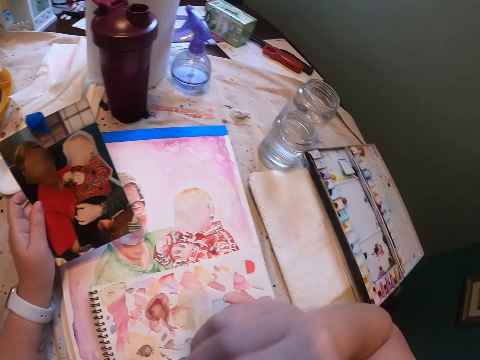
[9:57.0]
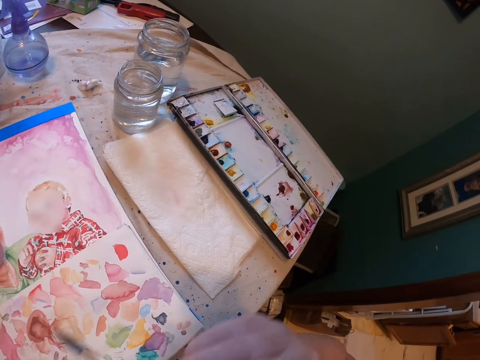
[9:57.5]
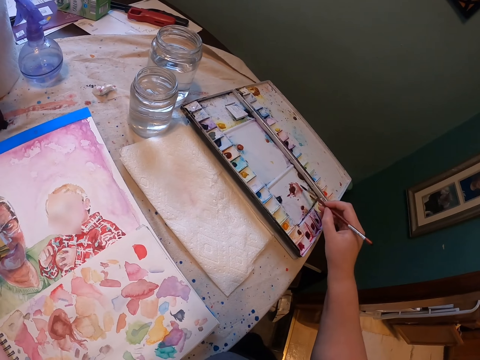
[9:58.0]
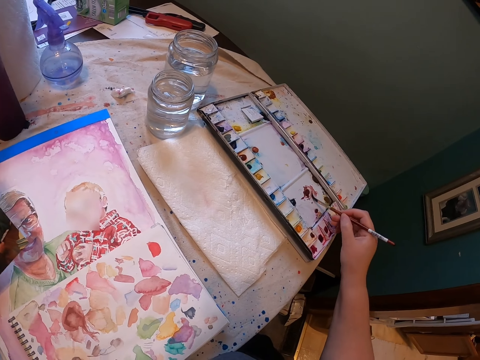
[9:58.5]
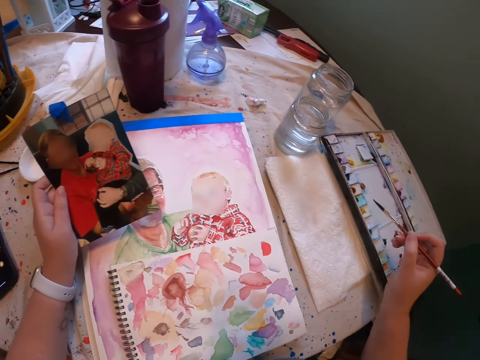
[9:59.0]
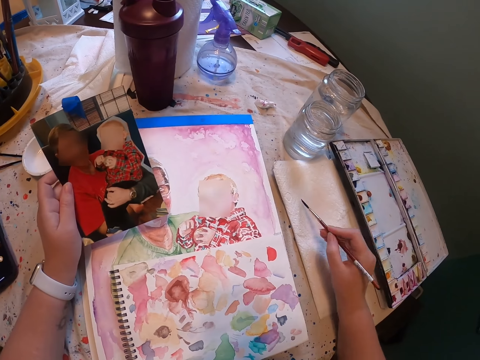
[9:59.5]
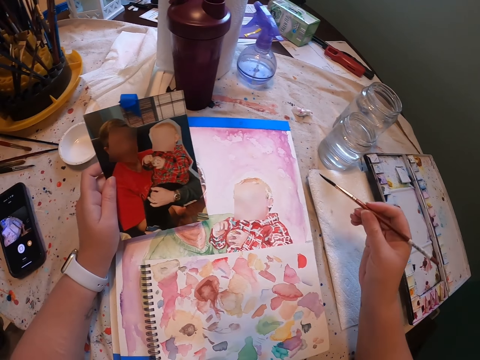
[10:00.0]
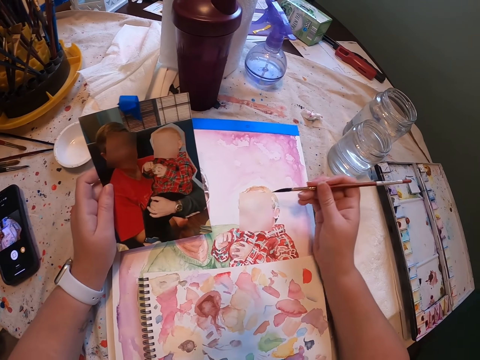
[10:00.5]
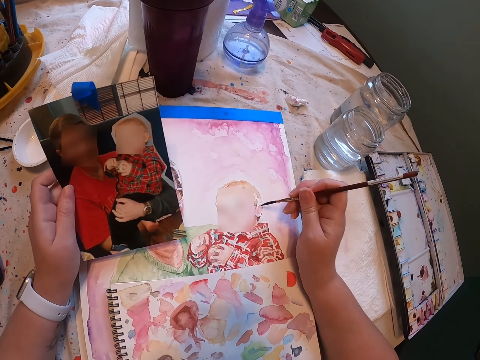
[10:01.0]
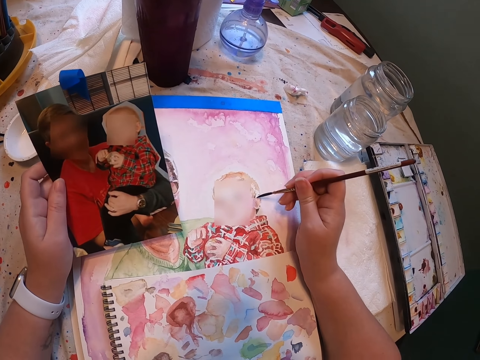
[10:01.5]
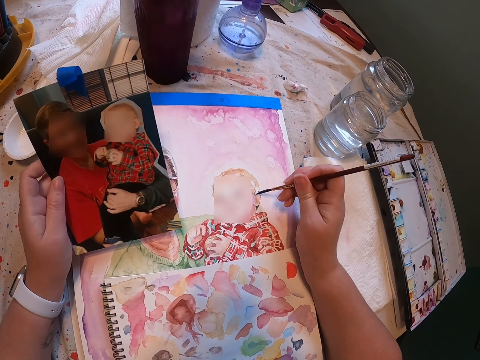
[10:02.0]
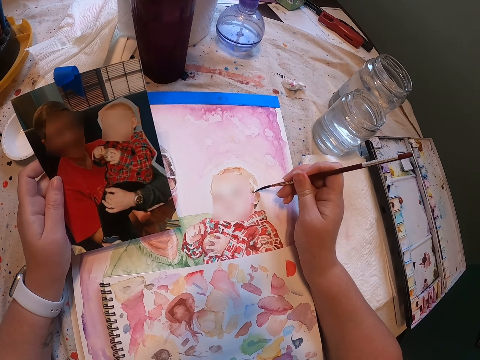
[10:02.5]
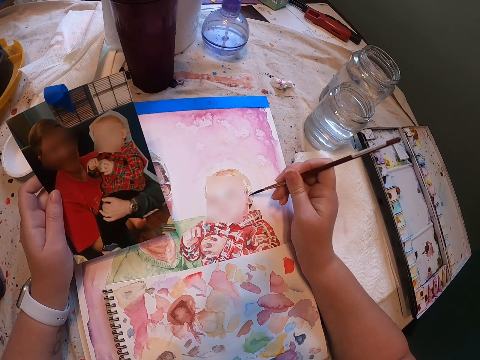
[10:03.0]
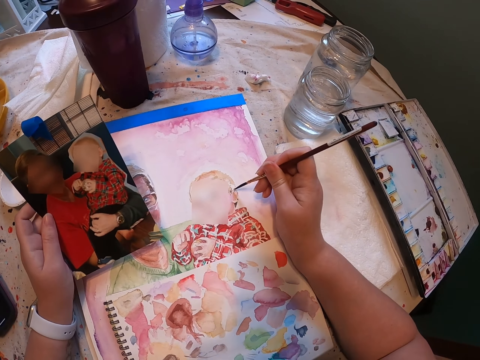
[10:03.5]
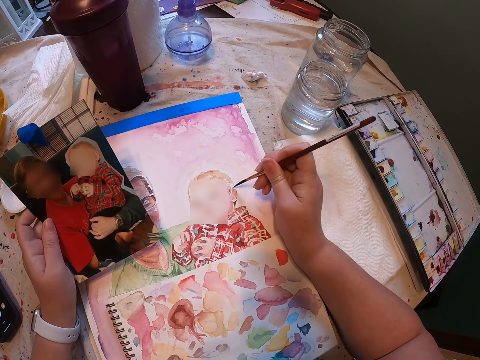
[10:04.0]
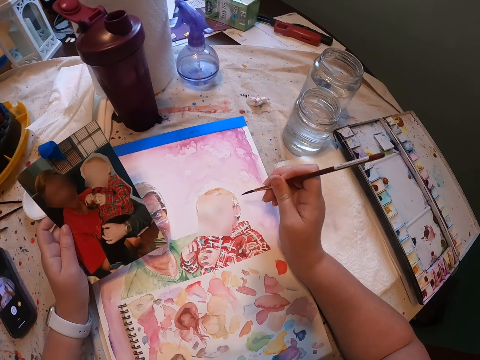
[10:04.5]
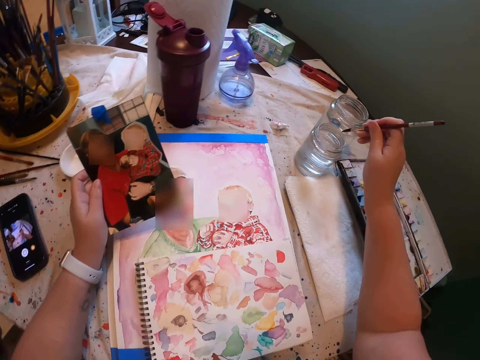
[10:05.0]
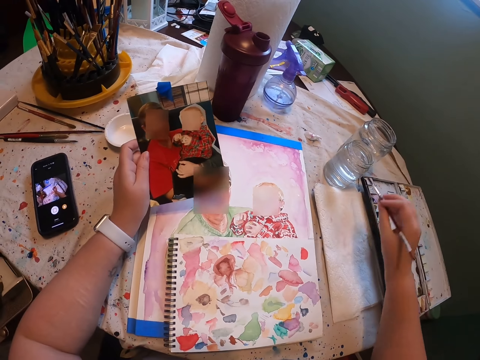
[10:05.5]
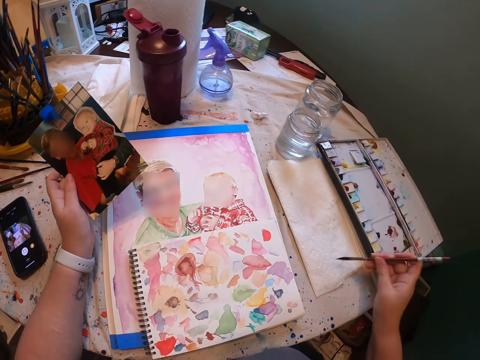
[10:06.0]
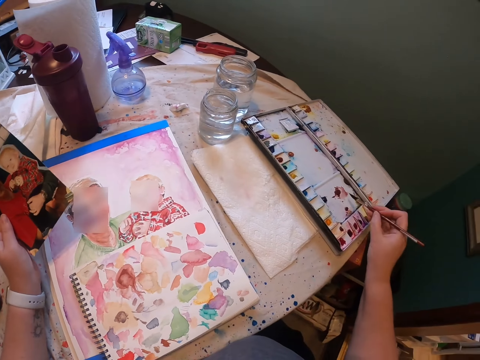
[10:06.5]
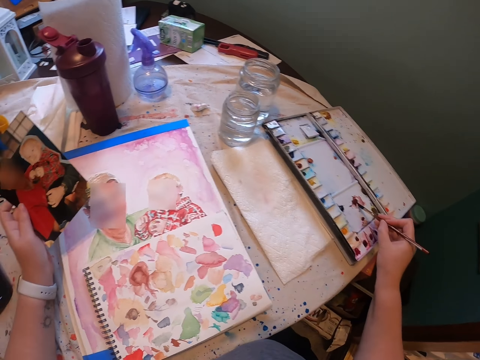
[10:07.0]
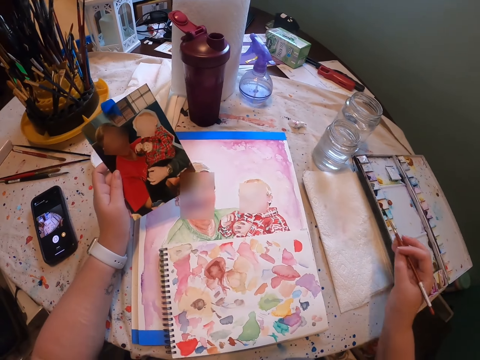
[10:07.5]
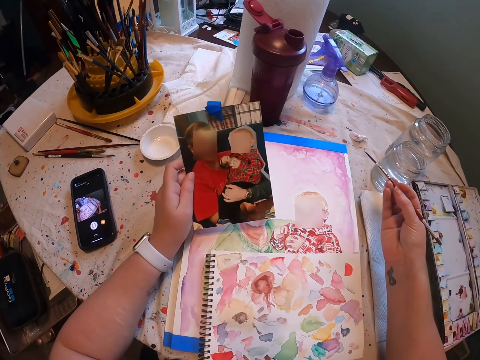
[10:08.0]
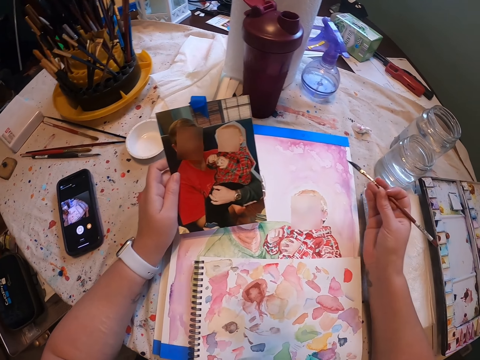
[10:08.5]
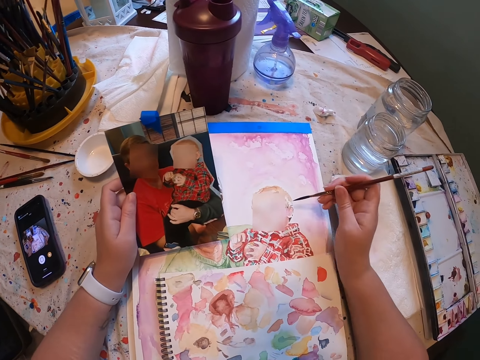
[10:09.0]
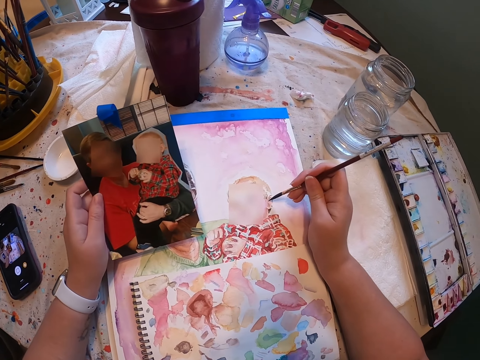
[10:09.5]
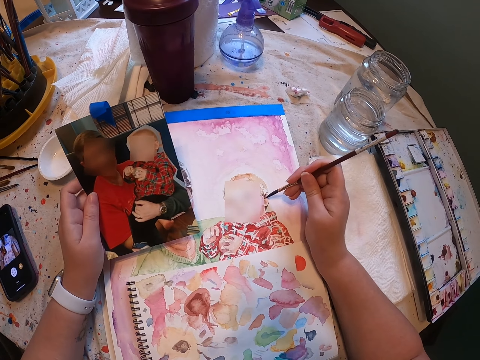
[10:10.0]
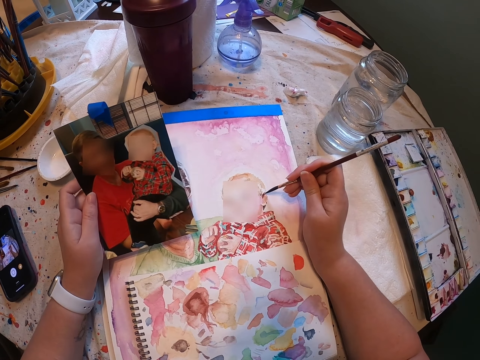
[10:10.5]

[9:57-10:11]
The camera wearer moves his hand. He drops the piece of napkin. He moves his hand. He picks up the brush. He moves his hand. He dips the brush in the ink. He moves his hand. He reduces ink on the napkin. He paints. He moves his hand. He dips the brush in water. He removes the brush. He dries the brush on the napkin. He moves his hand. He dips the brush in the ink. He moves his hand. He paints.

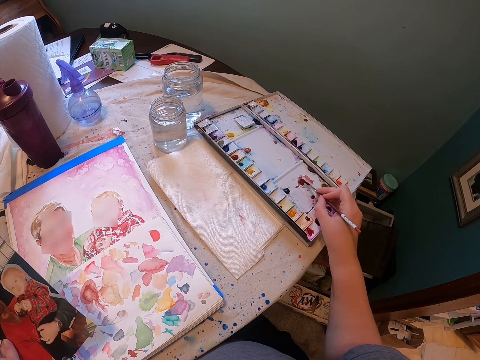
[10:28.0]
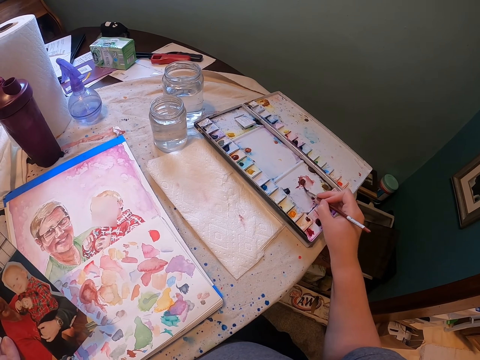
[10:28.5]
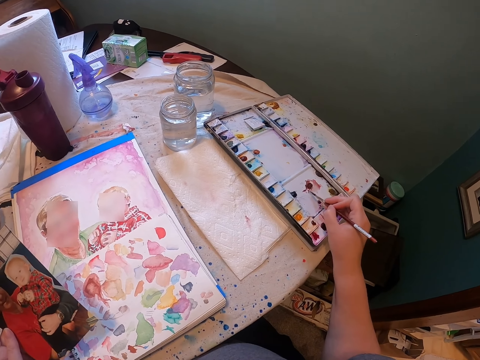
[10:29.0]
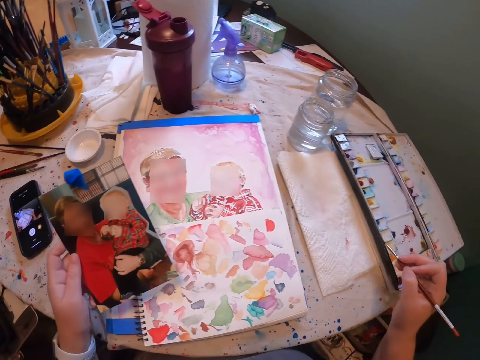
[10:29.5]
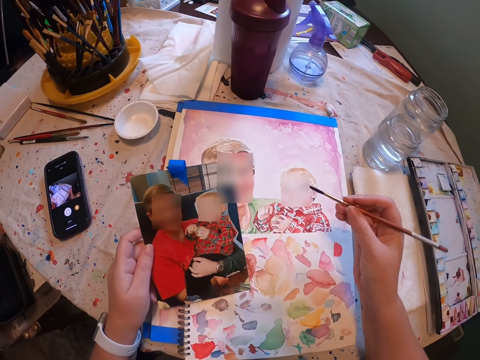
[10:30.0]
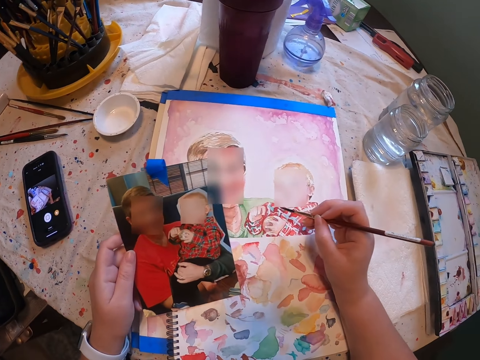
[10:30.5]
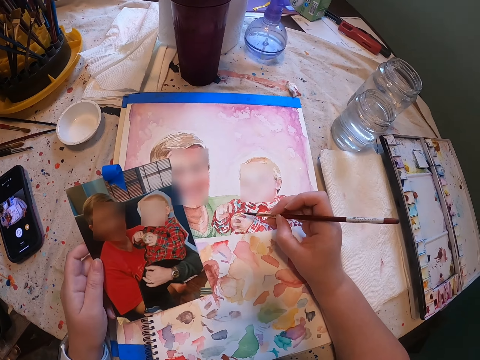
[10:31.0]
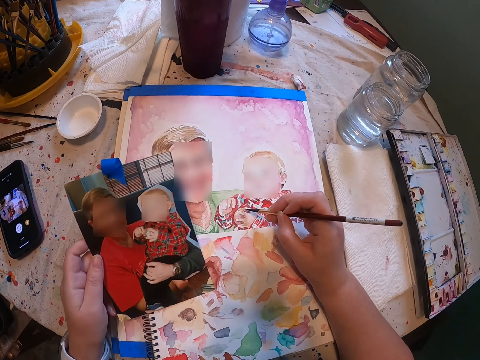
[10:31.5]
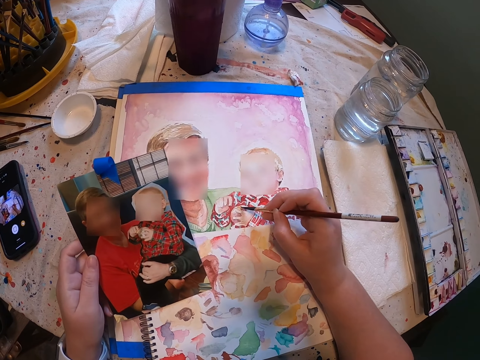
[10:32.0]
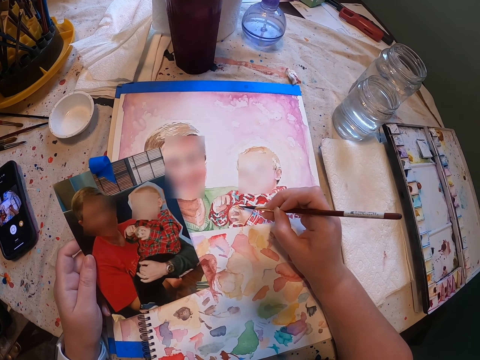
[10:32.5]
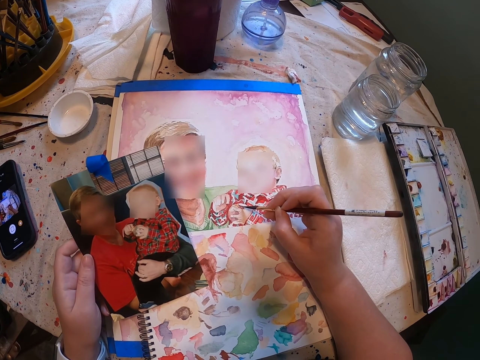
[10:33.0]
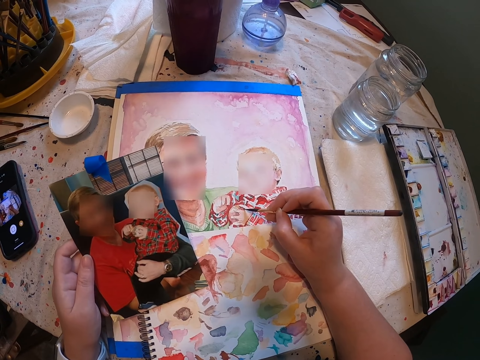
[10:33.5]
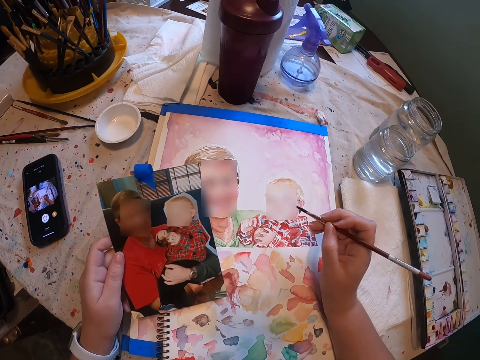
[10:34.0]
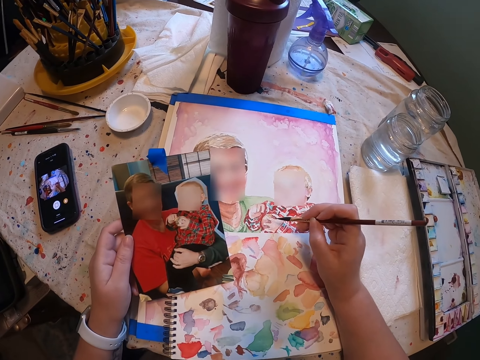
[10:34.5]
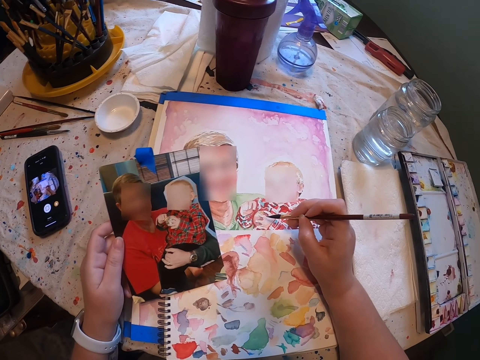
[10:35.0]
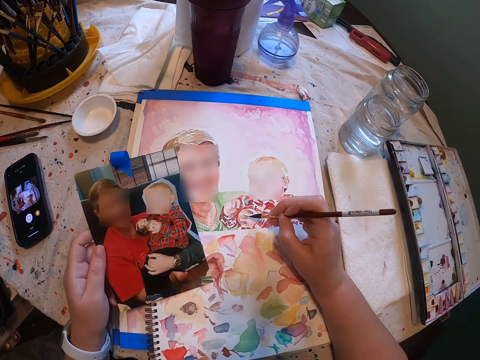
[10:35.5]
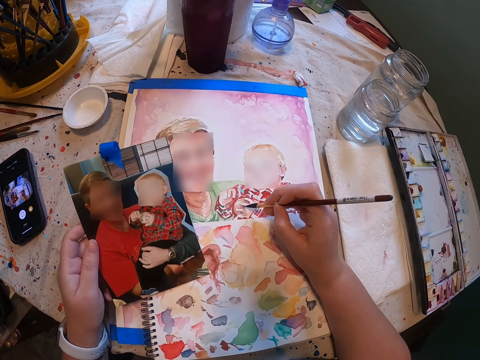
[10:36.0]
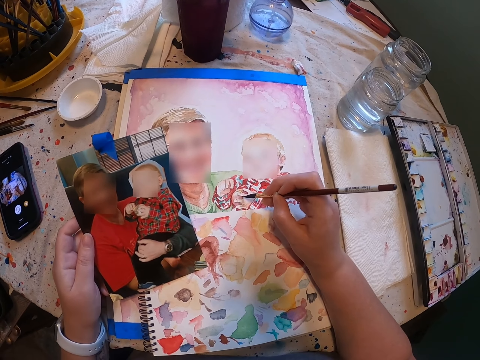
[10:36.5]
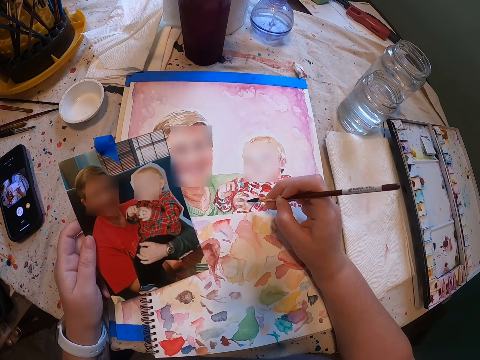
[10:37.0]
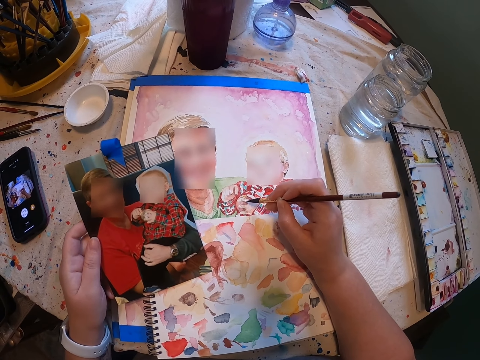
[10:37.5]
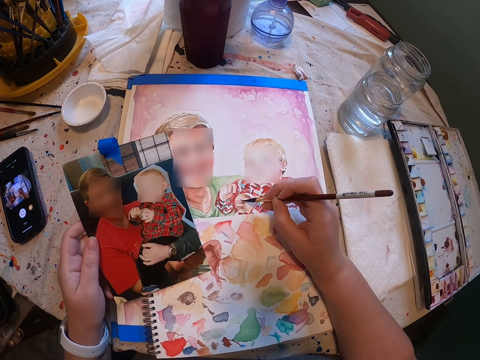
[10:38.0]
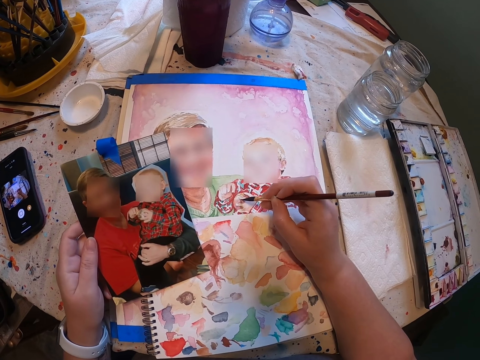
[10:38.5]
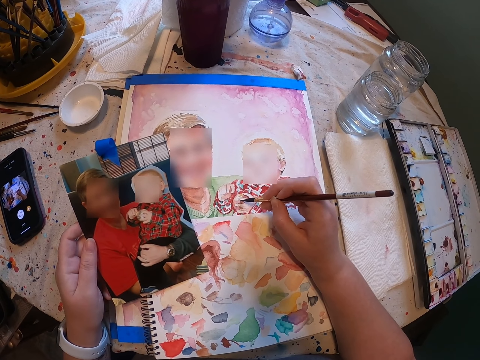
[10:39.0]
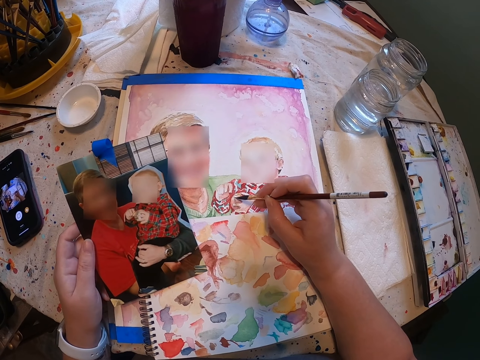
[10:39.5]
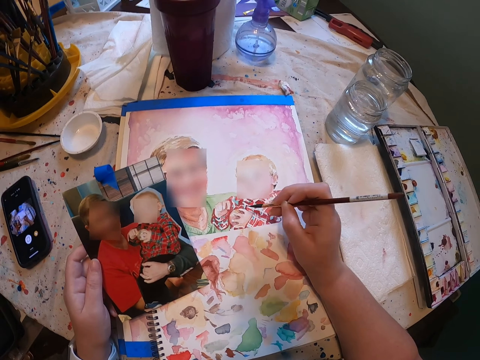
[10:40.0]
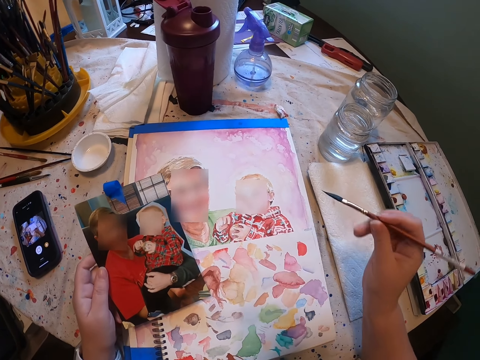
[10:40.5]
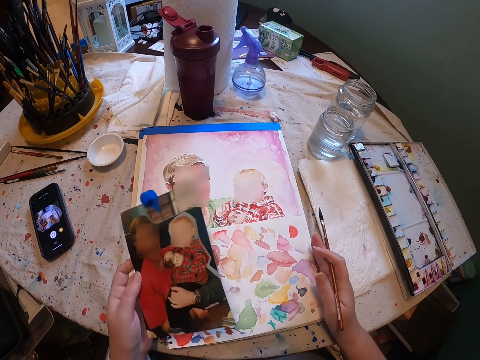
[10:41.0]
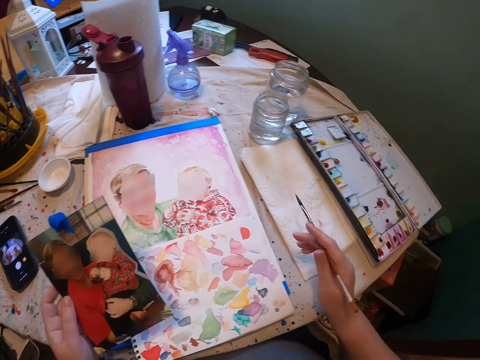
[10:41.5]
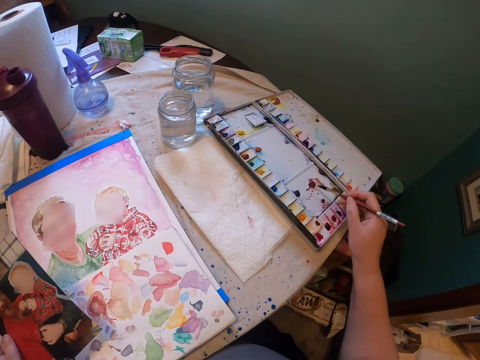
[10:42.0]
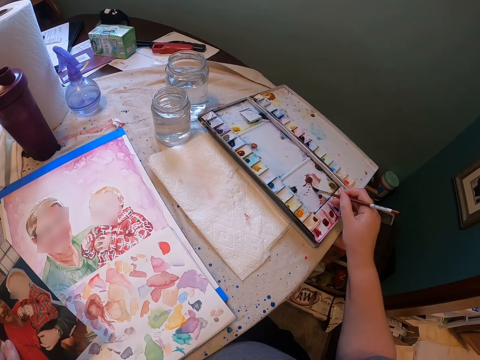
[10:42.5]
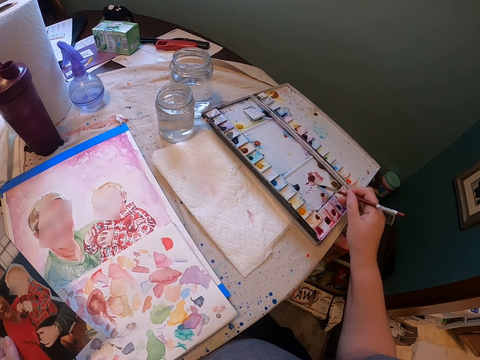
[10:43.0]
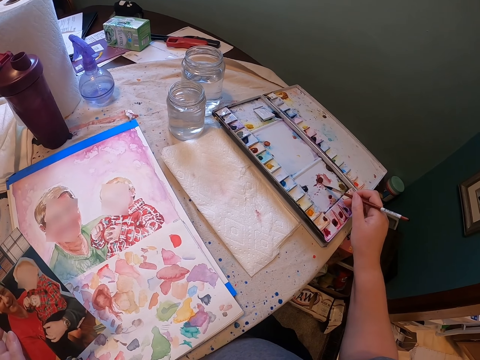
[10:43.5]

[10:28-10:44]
The camera wearer moves his hand. He rubs off excess paint. He dips the paint brush in paint. He moves his hand and paints. He moves his hand, moves the photo frame, moves a book and moves his hand. He dips the paint brush in paint.
